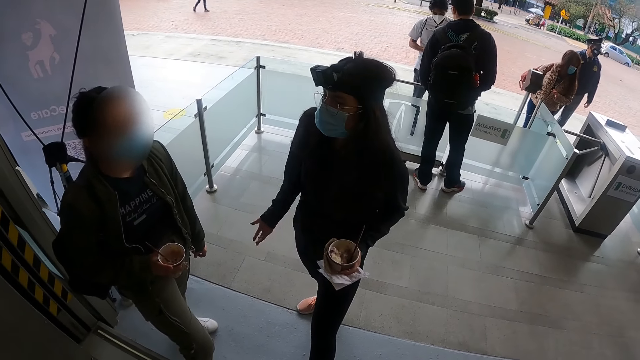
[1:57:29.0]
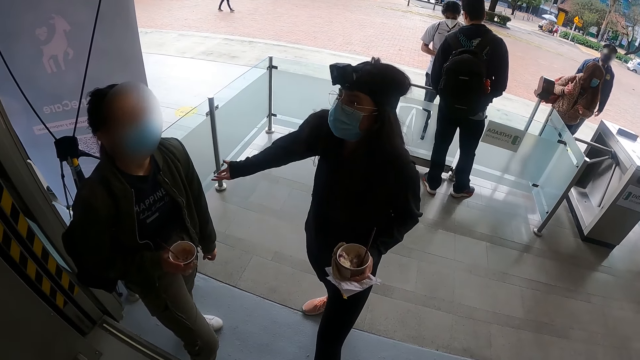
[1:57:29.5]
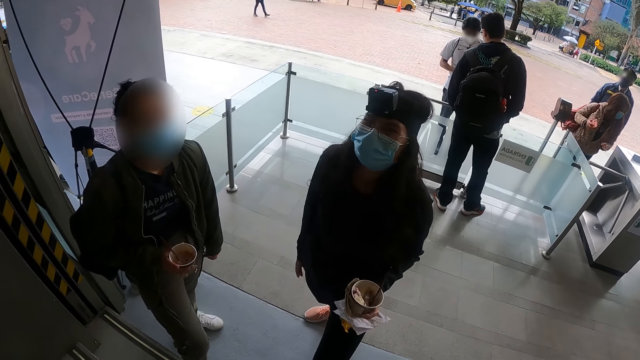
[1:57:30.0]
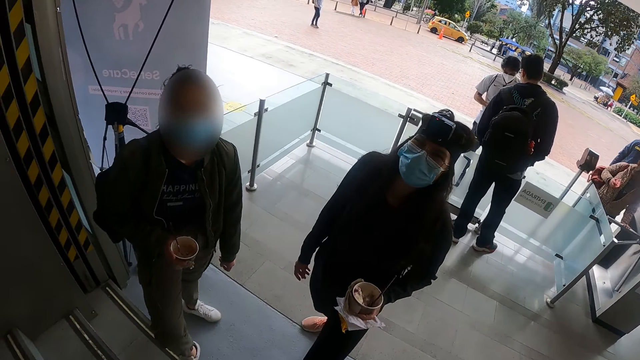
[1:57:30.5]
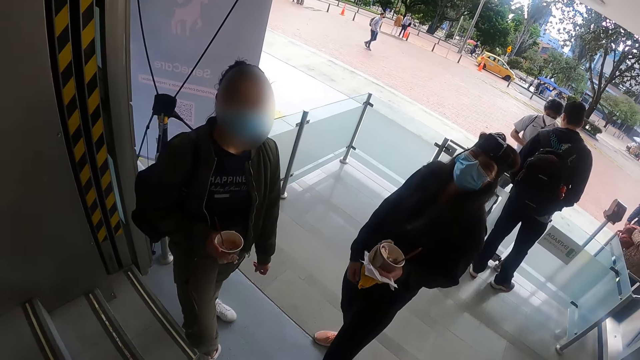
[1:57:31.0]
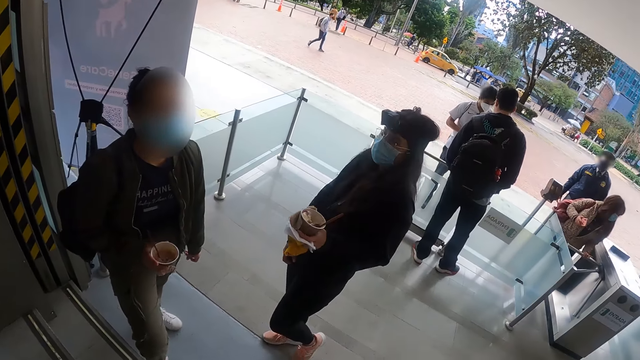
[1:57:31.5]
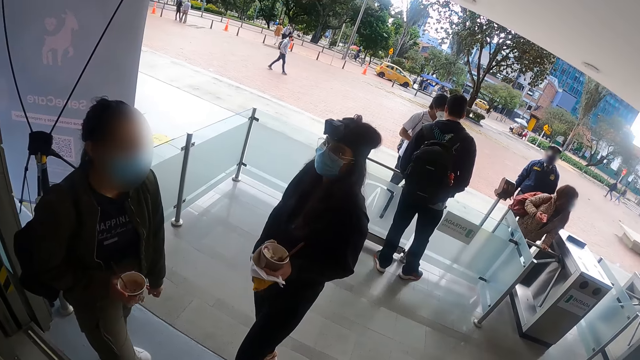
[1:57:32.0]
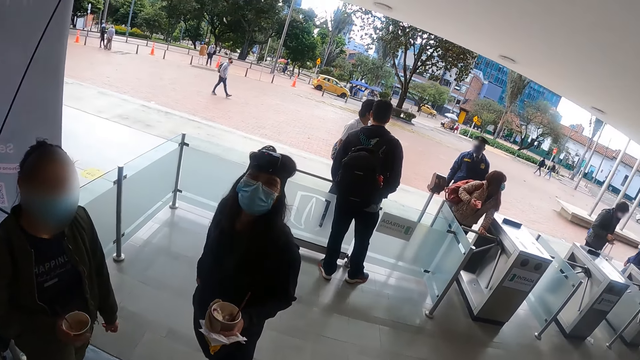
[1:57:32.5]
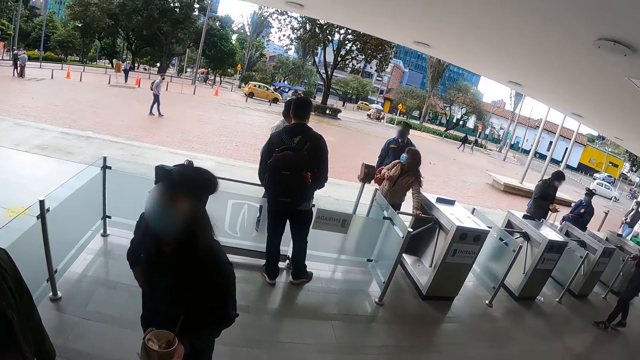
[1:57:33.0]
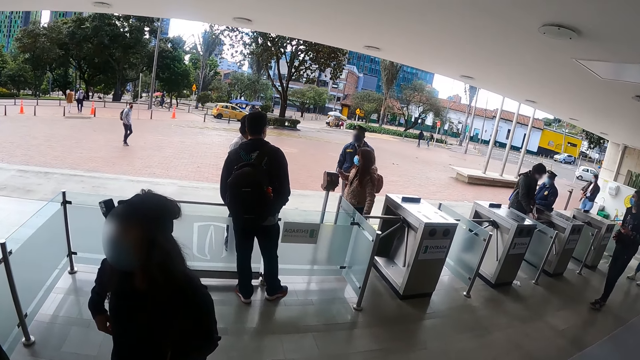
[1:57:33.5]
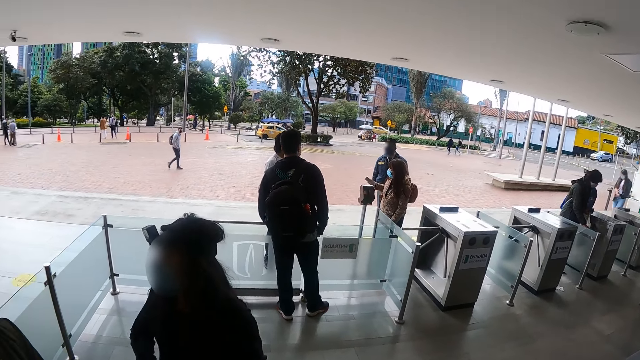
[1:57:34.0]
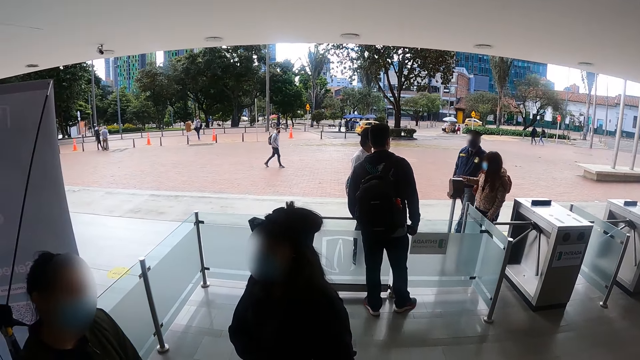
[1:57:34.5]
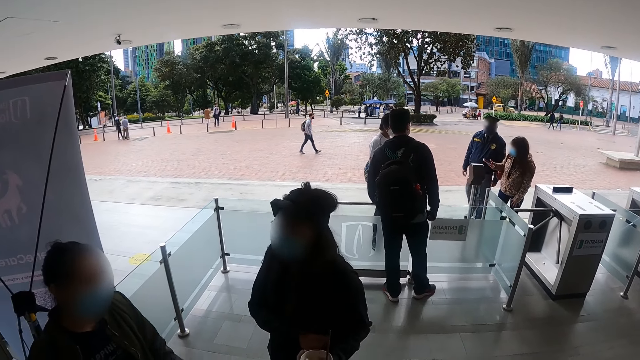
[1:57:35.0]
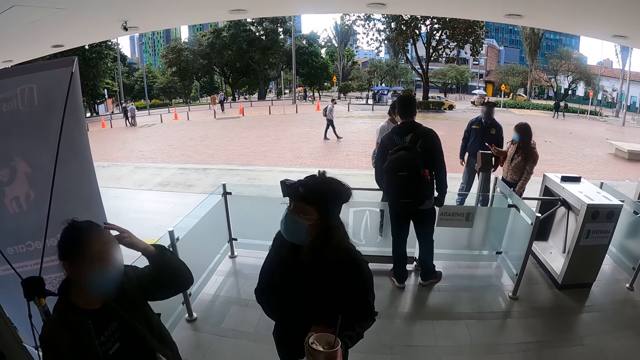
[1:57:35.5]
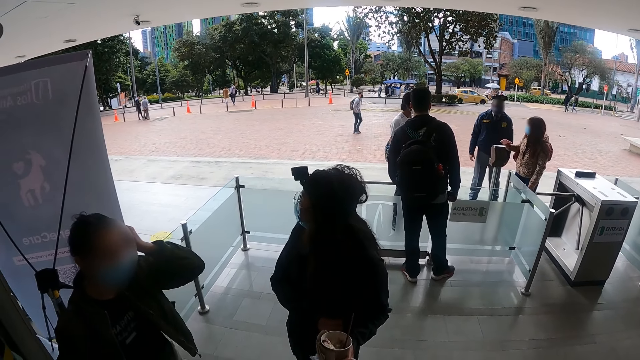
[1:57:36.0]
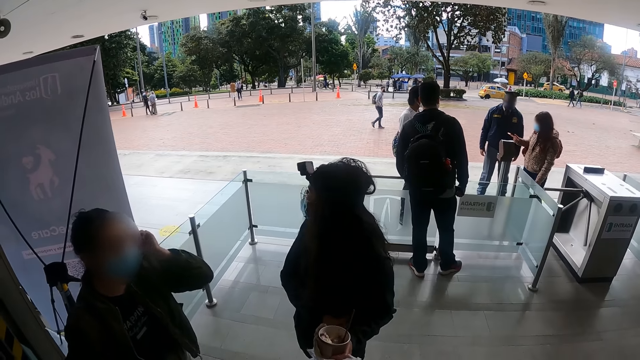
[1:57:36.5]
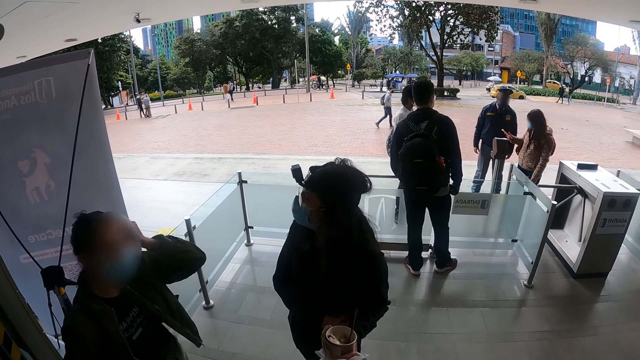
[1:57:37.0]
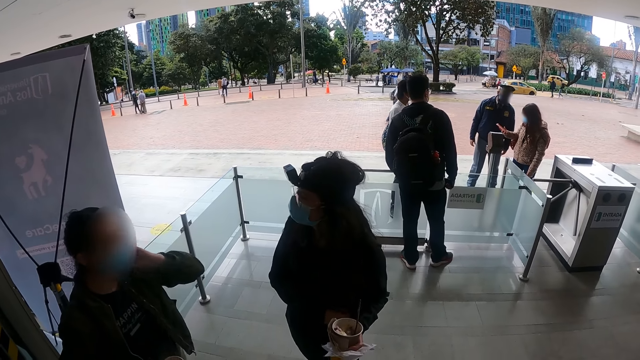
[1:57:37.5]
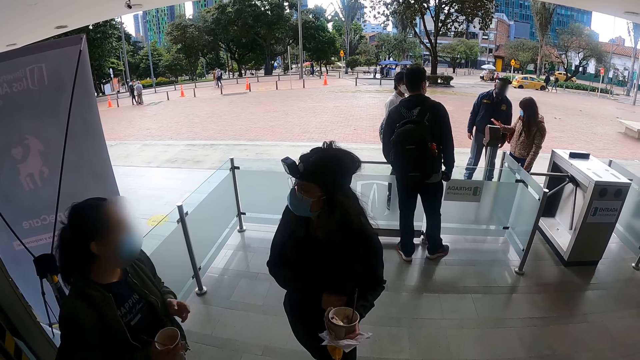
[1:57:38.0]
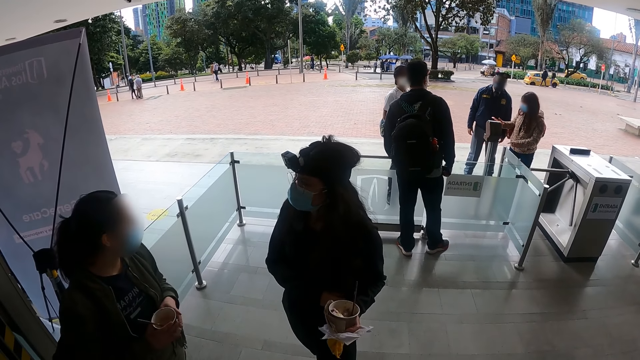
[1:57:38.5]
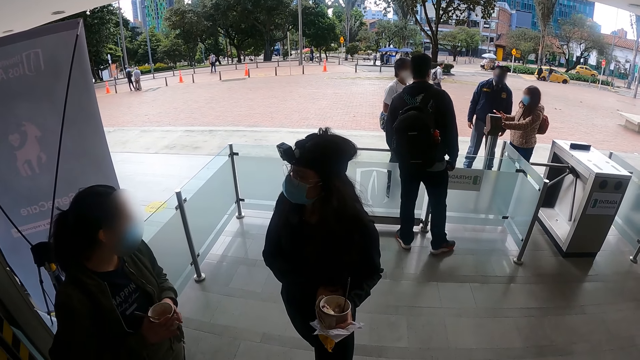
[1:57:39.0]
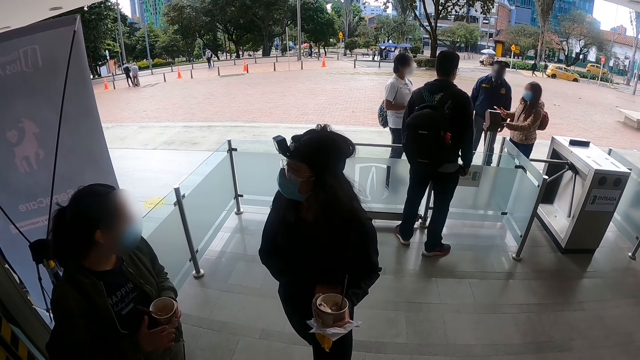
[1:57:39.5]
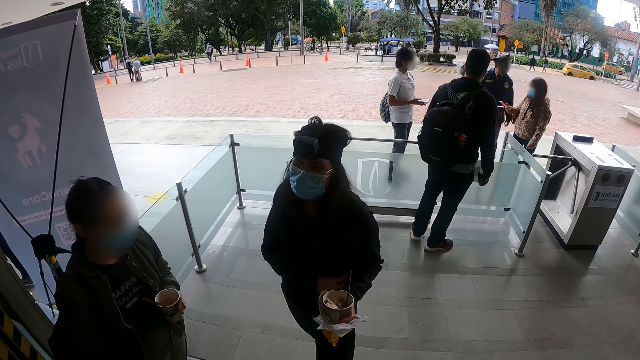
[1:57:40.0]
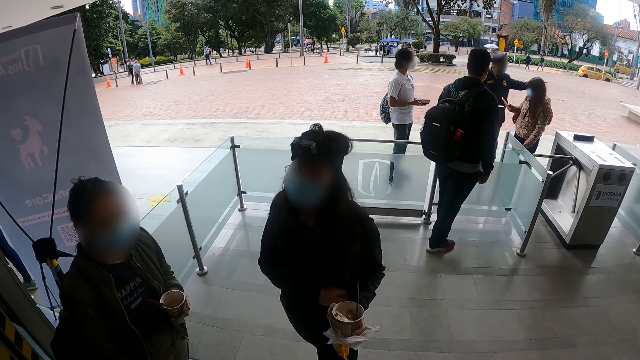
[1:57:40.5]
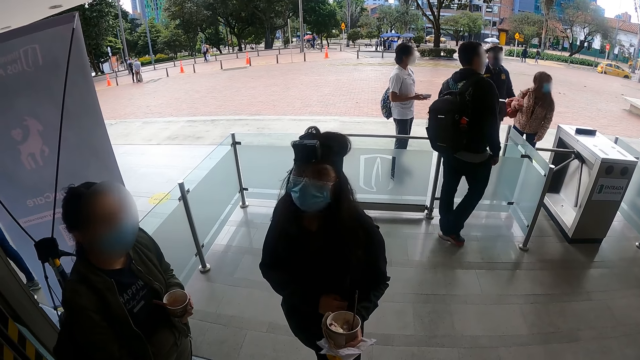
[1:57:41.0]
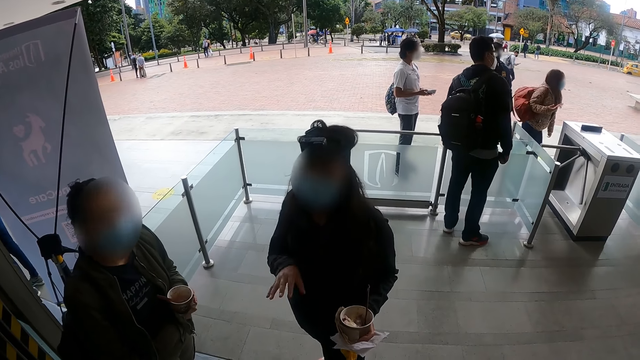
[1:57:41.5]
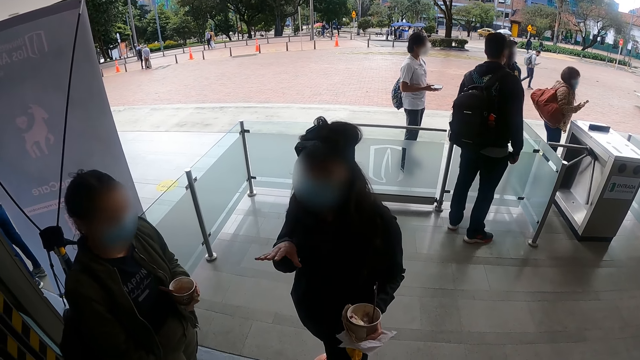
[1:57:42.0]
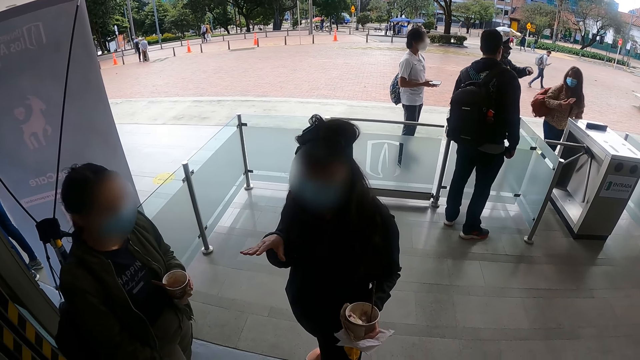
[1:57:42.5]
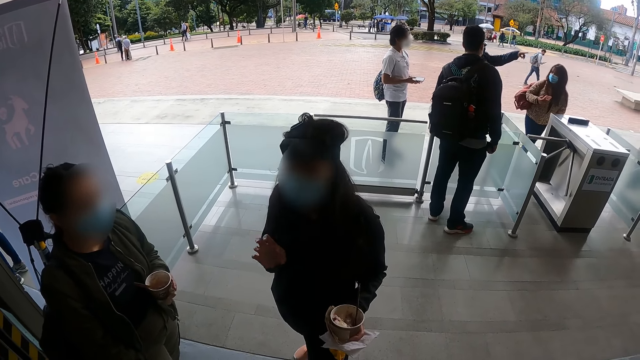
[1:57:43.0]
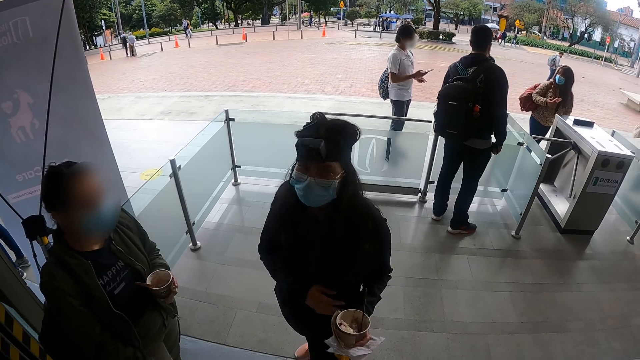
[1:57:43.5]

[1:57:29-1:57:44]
A person converses with the camera wearer. Another person straightens the hair. The first person converses with the other person. The first person converses with the camera wearer.

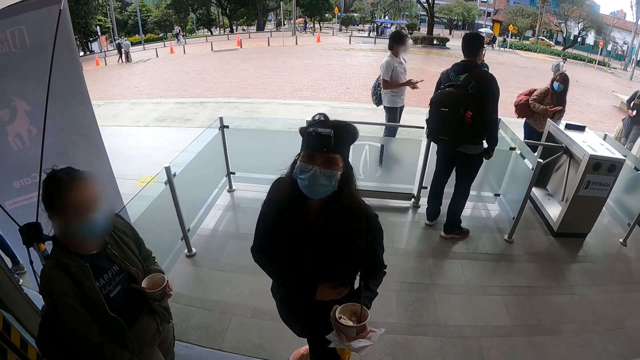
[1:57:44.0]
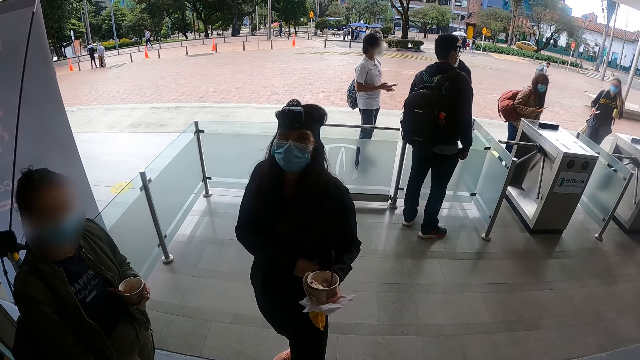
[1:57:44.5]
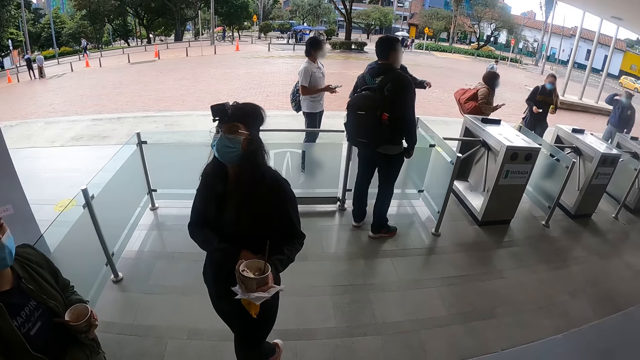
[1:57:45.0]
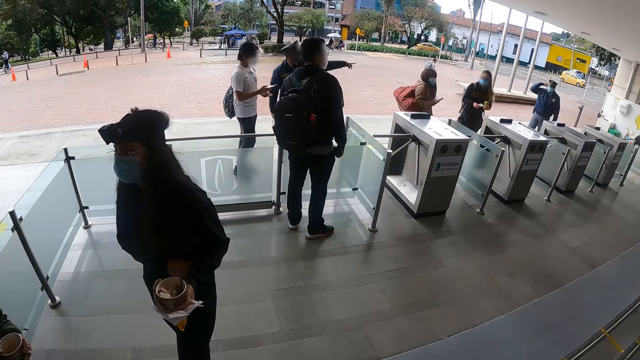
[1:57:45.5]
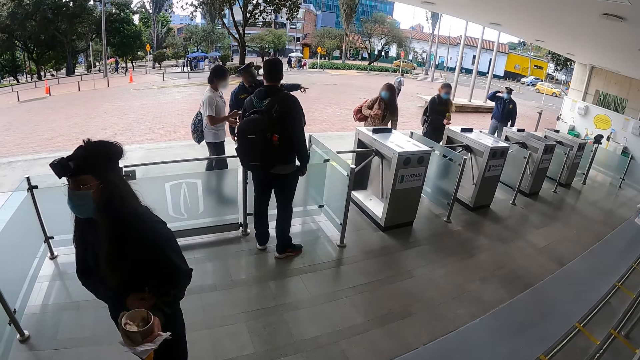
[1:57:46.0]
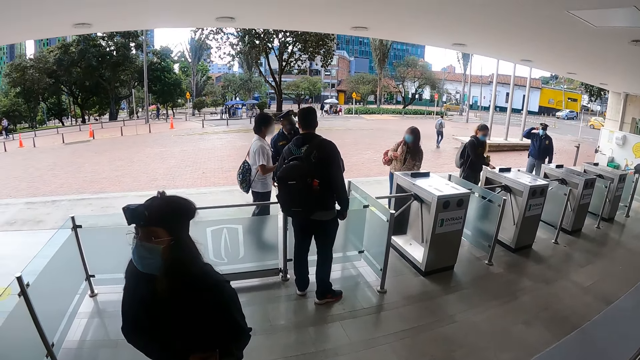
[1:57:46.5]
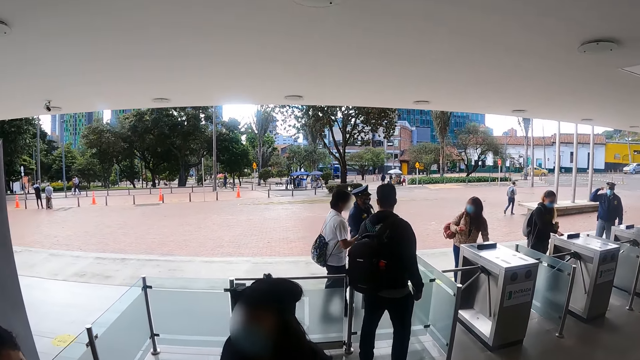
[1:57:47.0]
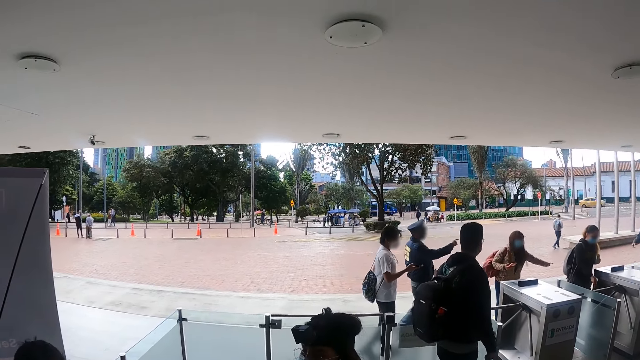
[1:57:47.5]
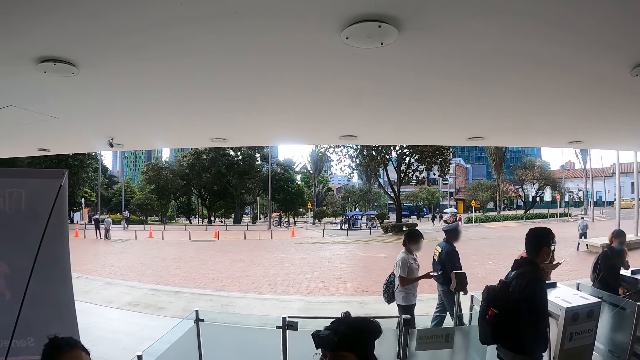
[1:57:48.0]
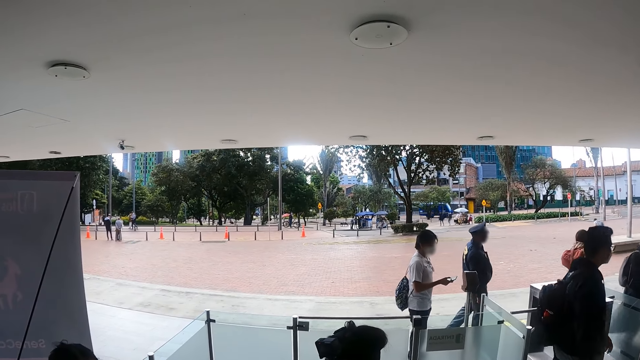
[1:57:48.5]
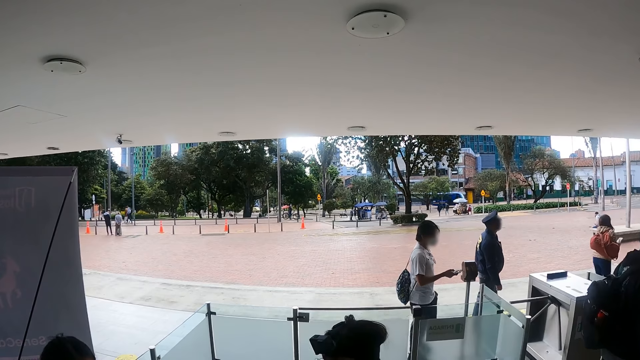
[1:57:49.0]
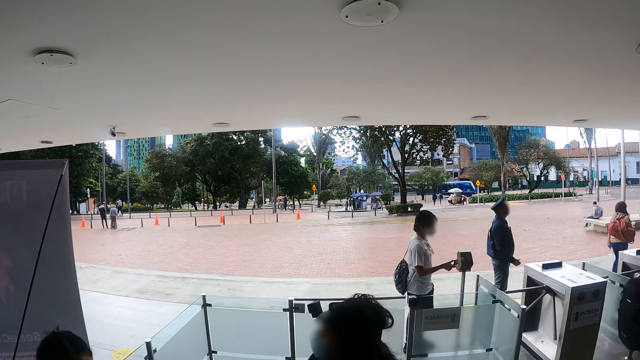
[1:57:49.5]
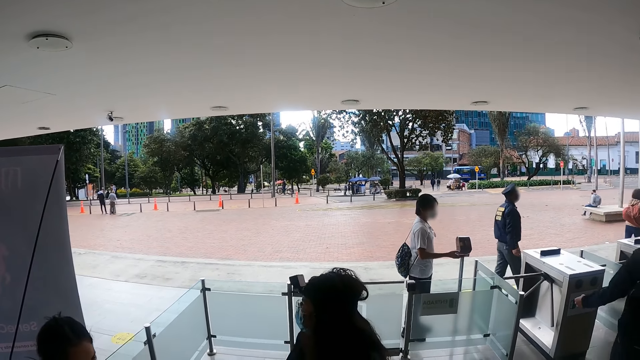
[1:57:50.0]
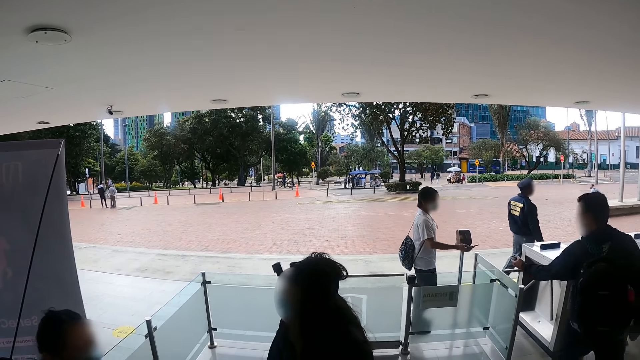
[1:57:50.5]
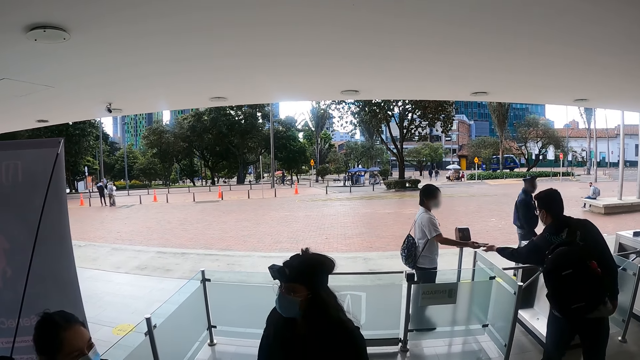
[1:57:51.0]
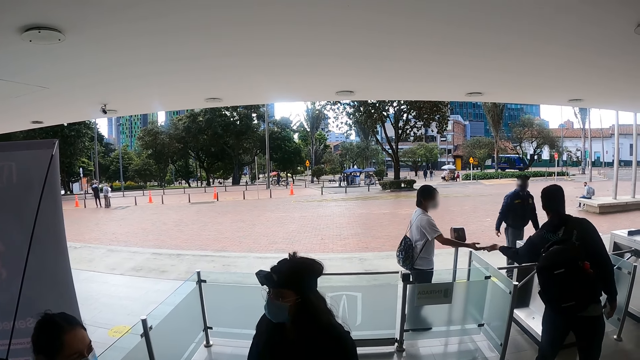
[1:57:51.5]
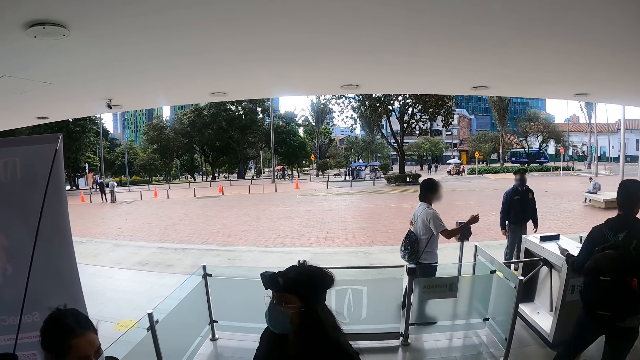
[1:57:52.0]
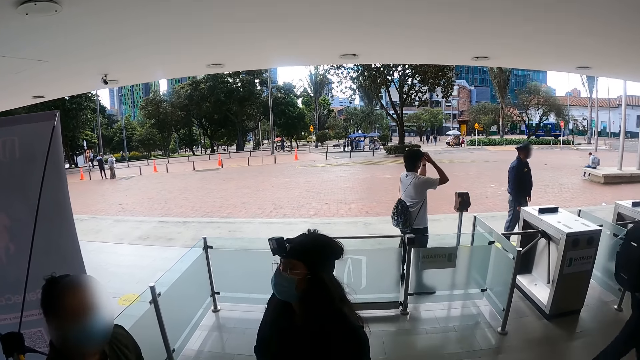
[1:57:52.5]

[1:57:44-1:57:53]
The camera wearer looks around. A person converses with another person.
